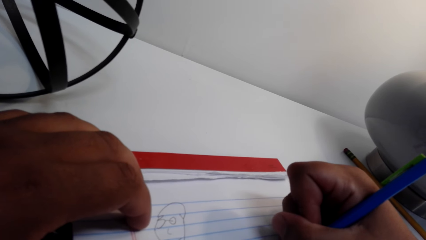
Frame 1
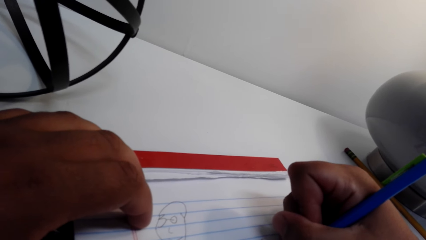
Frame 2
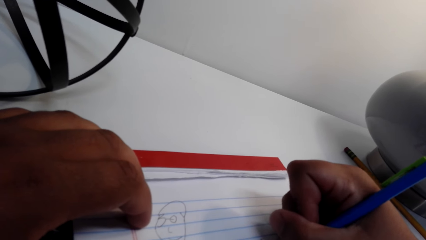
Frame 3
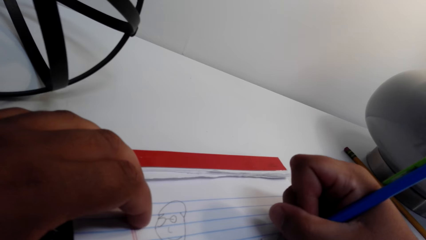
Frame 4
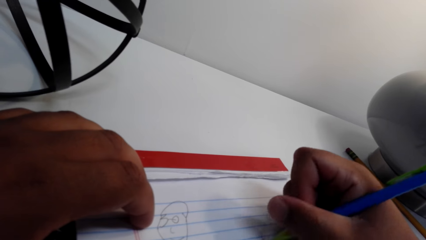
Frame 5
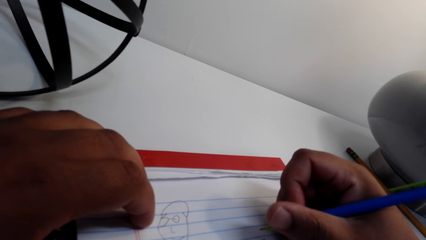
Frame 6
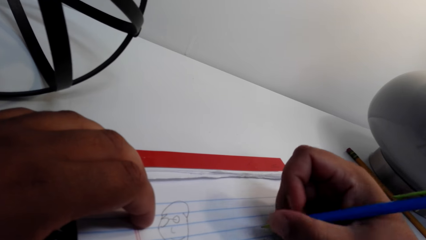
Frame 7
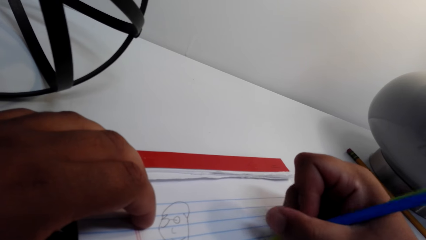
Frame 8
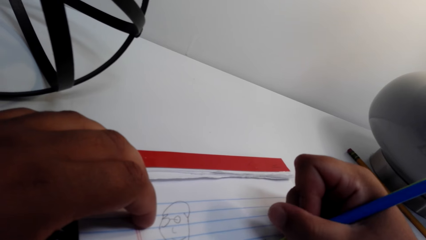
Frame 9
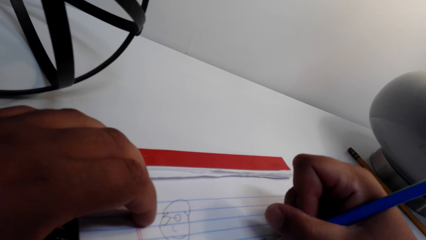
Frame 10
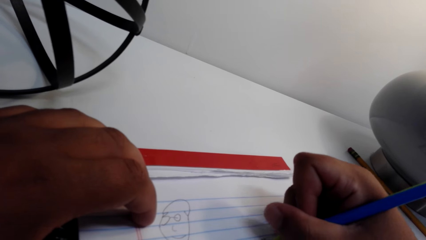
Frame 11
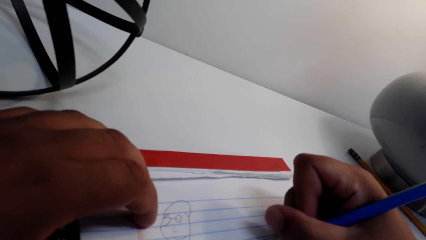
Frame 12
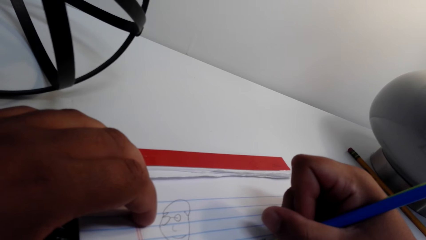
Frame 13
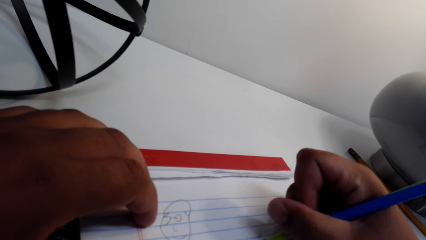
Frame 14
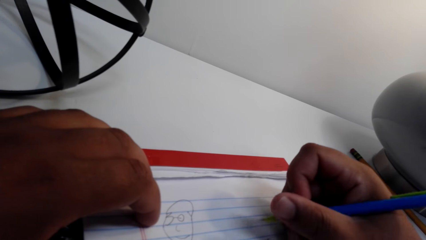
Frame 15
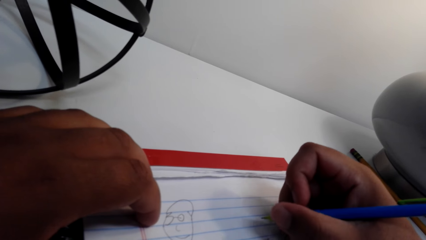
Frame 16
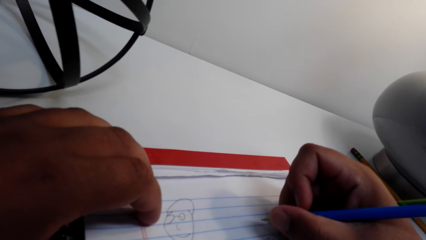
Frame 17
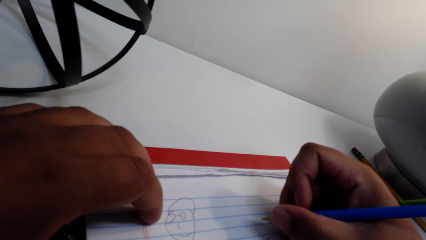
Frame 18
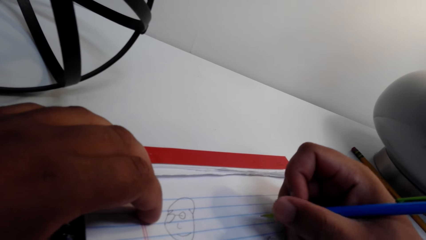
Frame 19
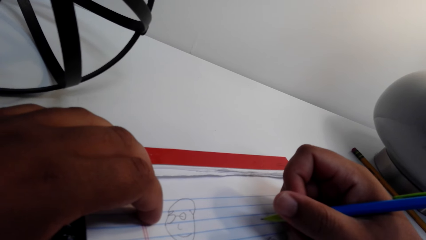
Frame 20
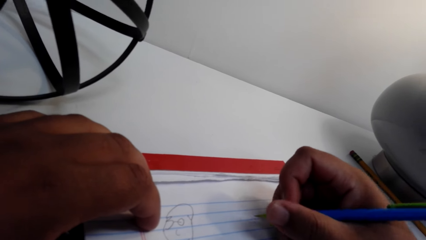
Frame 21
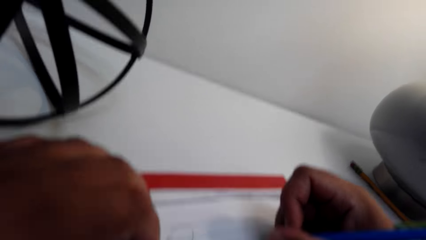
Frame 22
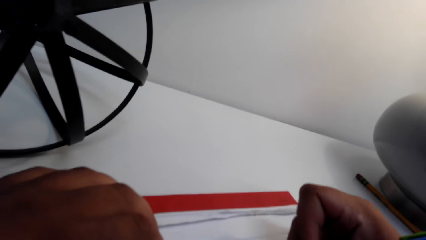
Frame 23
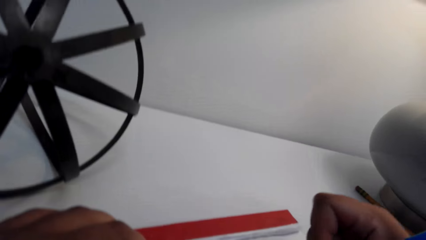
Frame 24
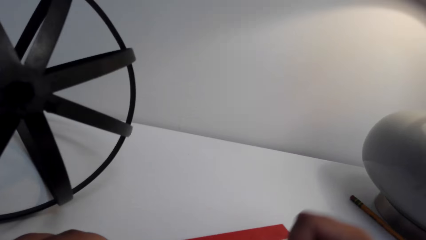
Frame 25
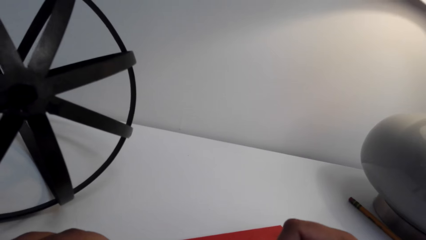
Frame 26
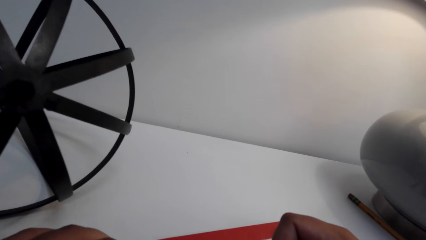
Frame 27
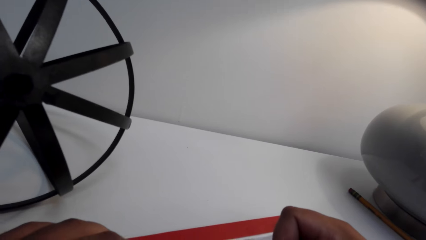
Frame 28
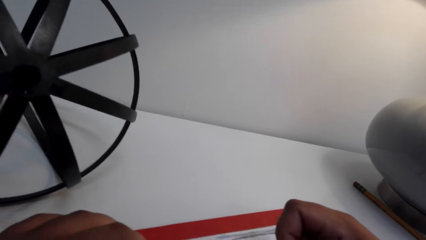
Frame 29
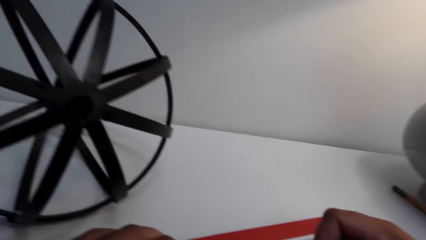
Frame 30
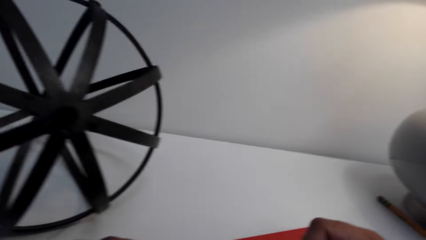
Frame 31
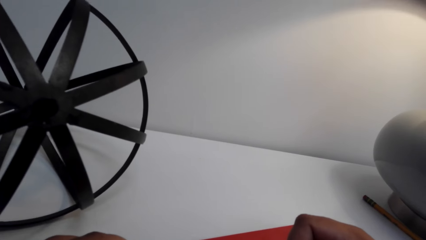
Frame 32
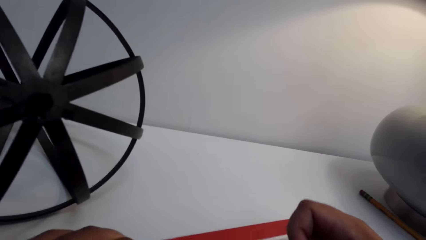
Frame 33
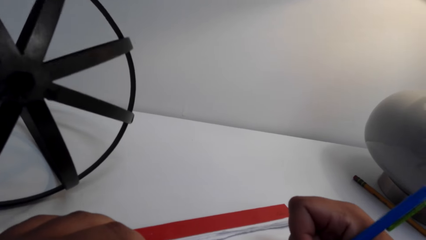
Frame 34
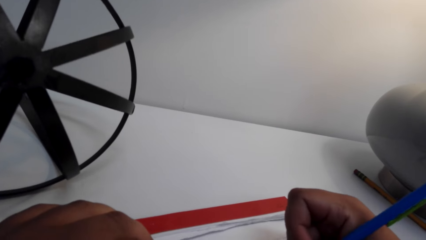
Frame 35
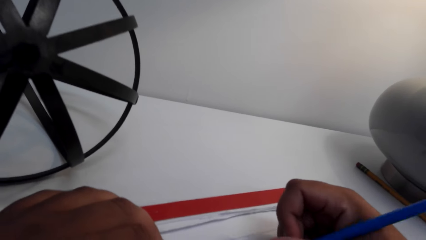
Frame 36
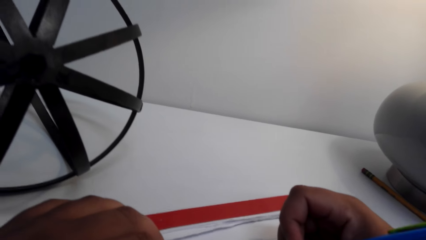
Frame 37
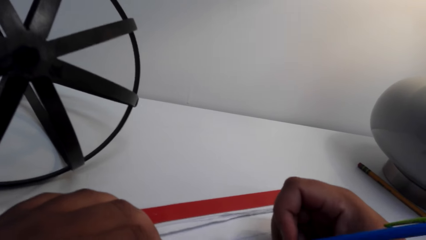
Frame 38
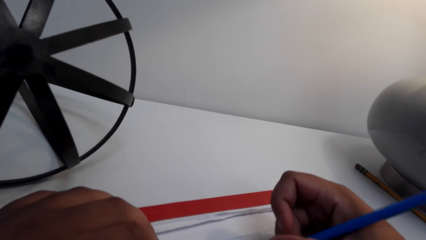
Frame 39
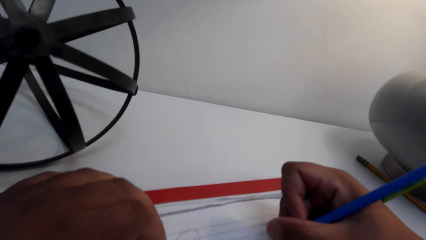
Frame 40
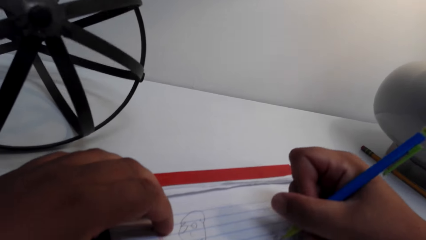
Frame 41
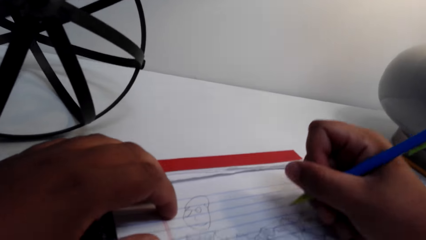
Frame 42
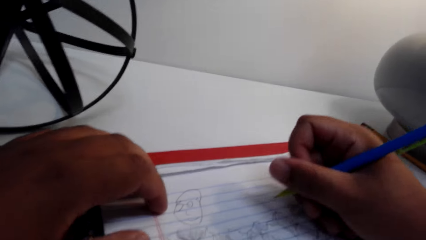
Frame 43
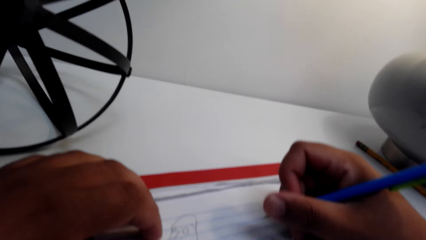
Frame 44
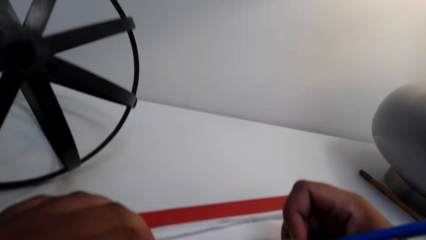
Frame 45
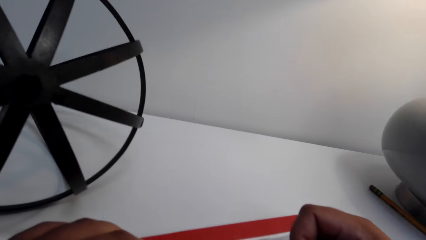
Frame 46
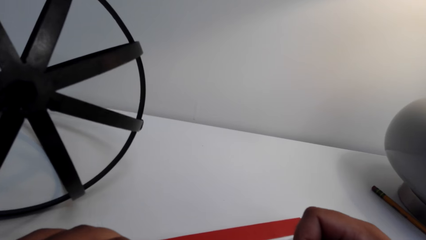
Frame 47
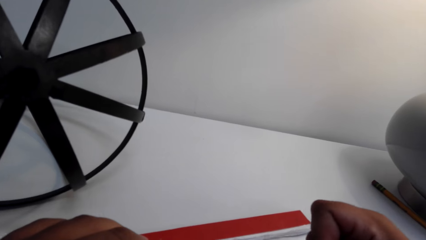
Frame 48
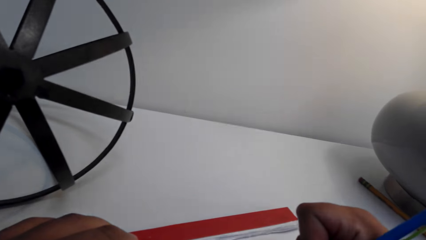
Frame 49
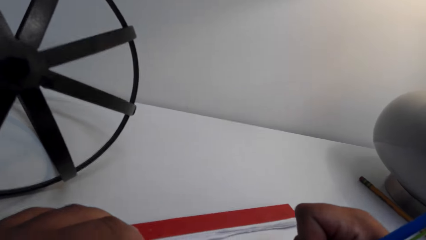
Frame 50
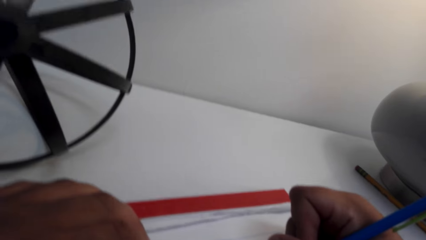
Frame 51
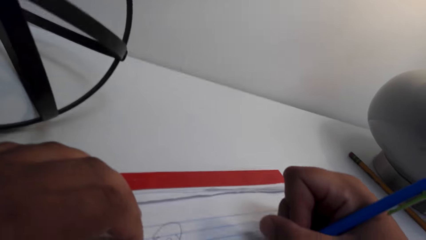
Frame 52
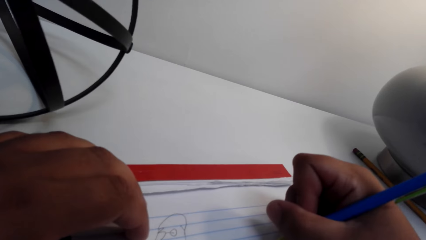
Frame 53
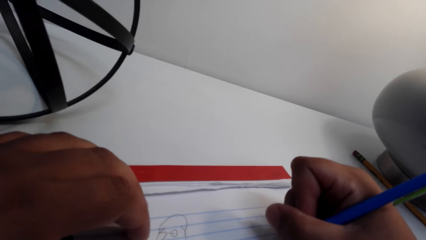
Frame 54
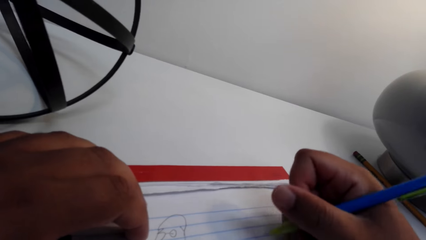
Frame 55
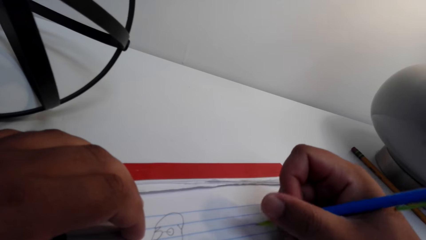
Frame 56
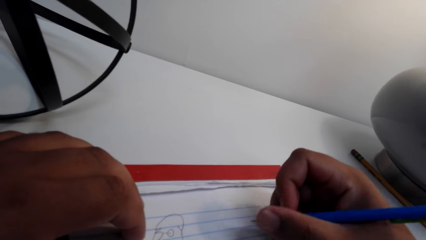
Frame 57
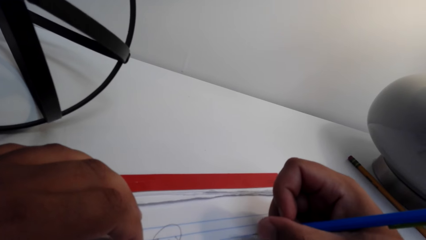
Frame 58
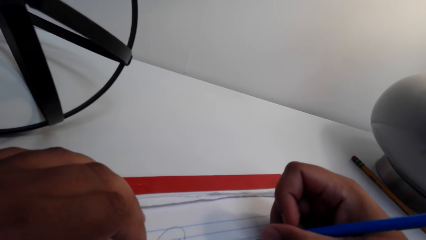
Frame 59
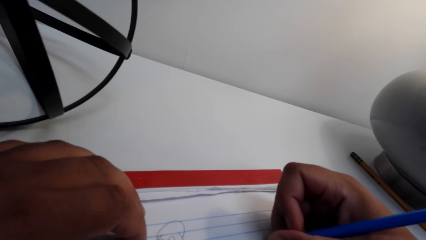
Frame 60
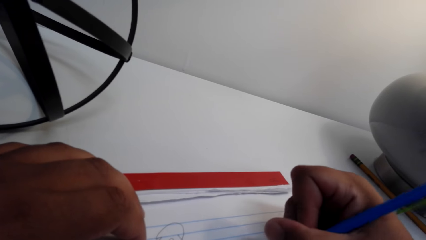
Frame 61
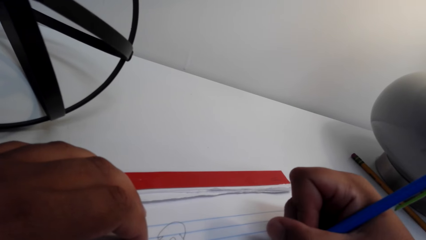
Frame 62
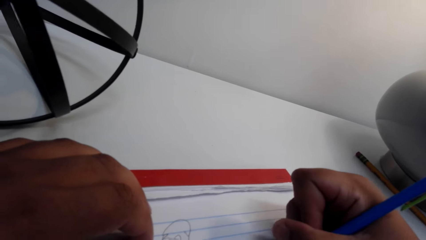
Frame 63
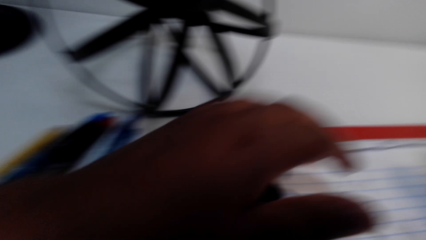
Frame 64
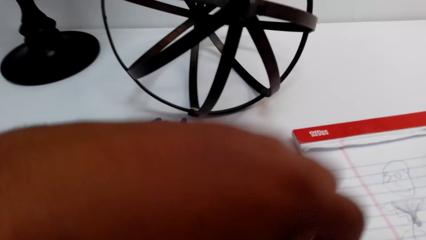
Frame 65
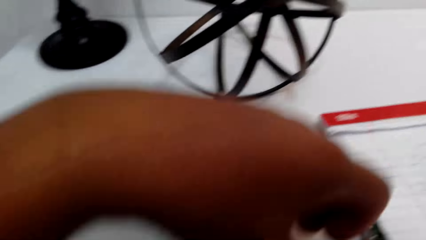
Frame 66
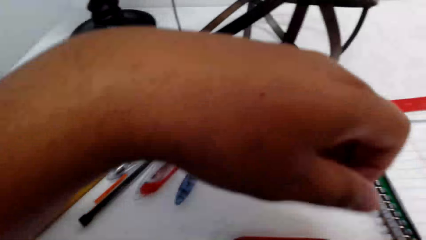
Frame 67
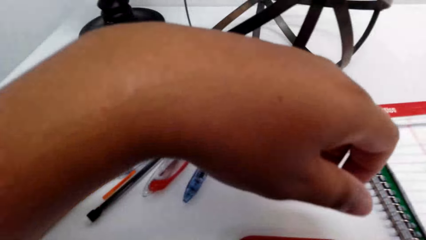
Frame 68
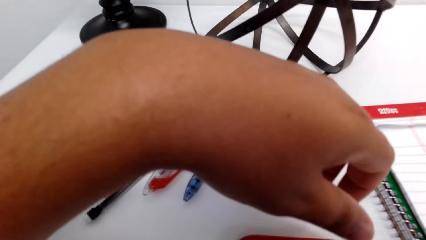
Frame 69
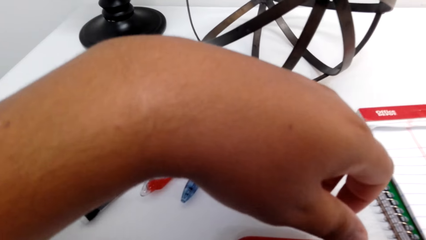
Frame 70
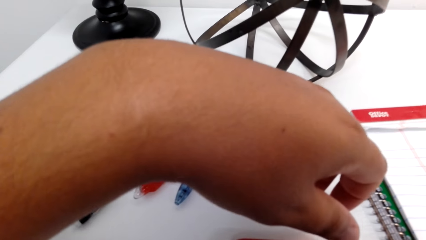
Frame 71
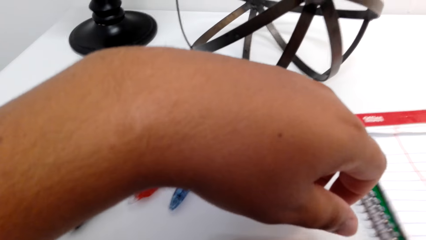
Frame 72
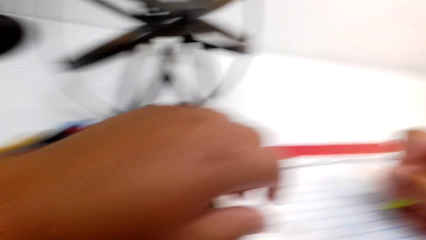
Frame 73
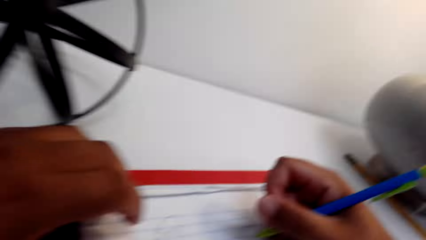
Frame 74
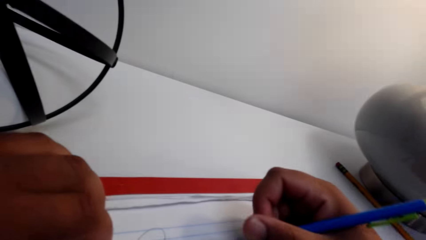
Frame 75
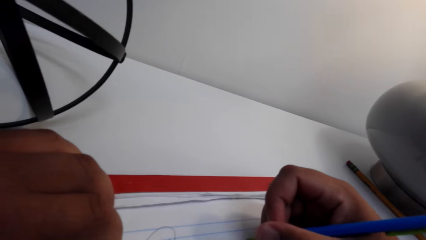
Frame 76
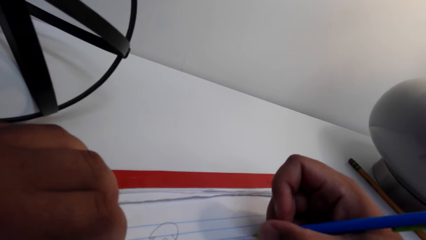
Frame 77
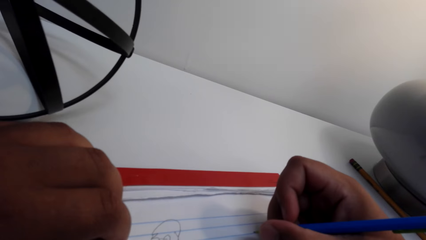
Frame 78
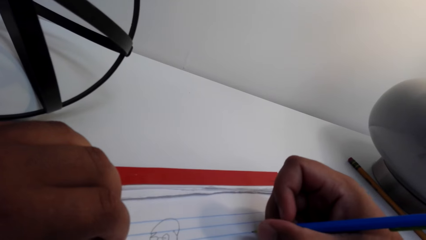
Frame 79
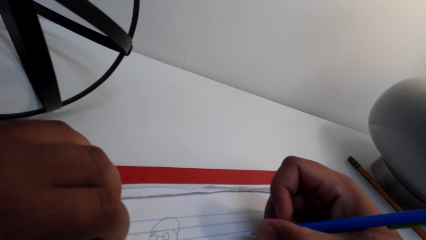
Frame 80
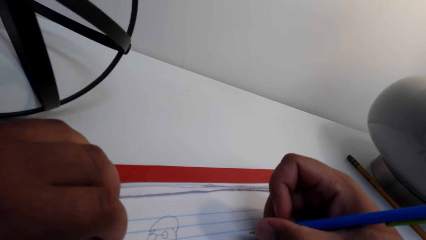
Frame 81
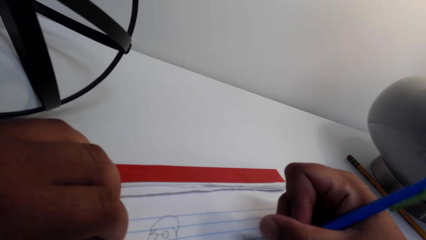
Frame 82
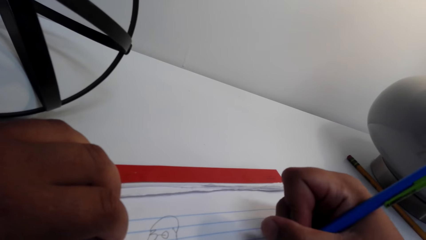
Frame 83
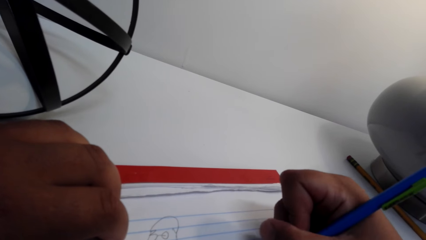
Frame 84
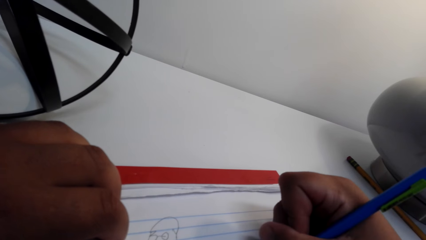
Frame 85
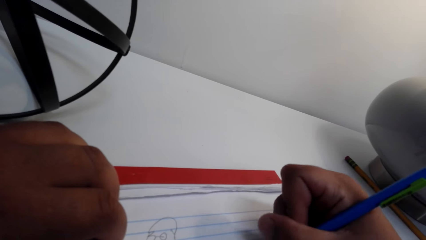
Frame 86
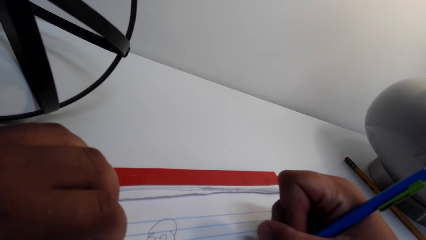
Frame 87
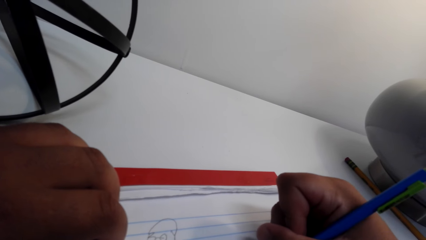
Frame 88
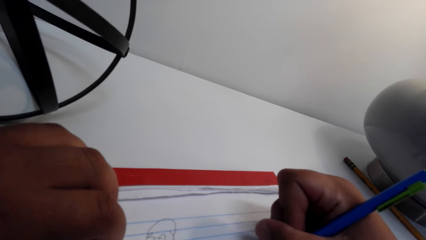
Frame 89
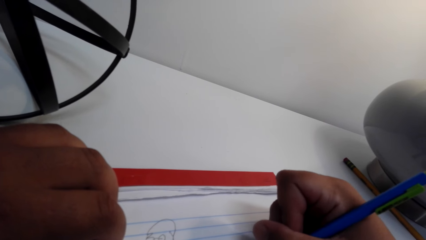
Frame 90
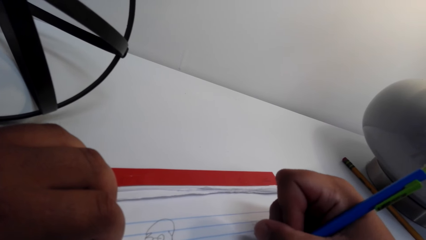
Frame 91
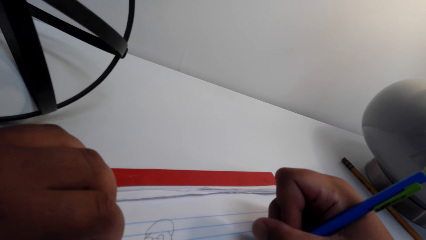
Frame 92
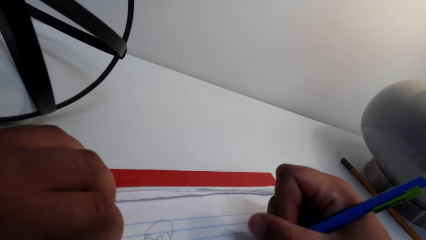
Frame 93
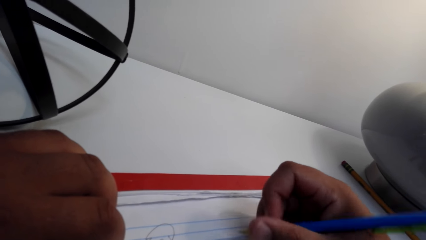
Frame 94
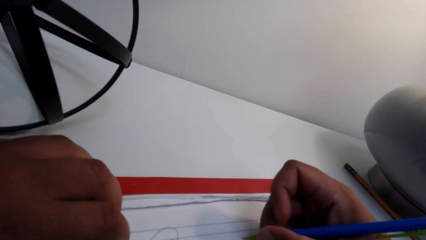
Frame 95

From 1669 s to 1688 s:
The camera wearer converses on the phone. They remove the left hand from the exercise book. They look around the table. They draw on the exercise book.
